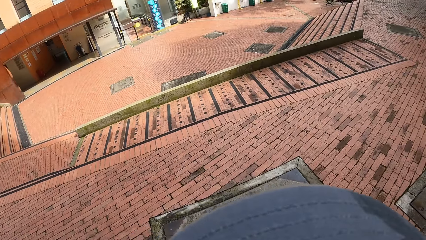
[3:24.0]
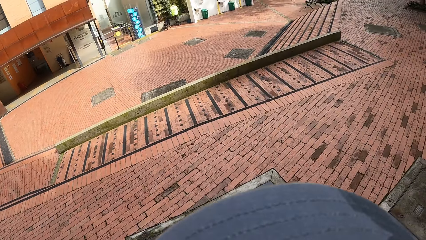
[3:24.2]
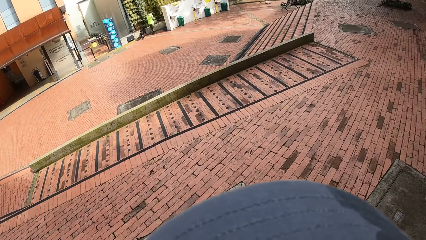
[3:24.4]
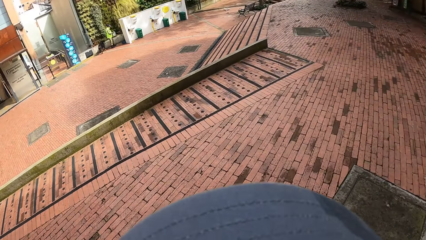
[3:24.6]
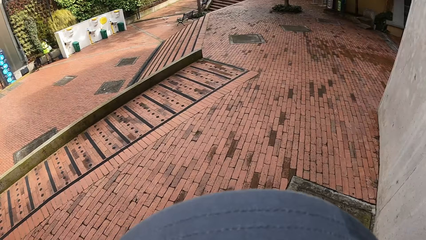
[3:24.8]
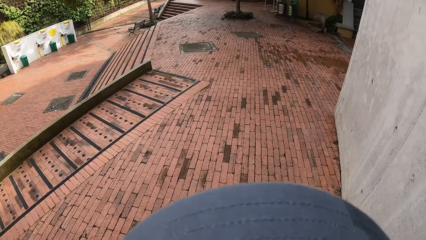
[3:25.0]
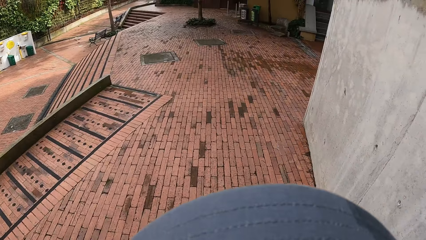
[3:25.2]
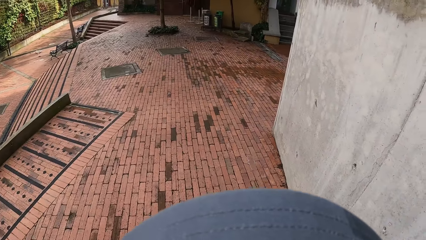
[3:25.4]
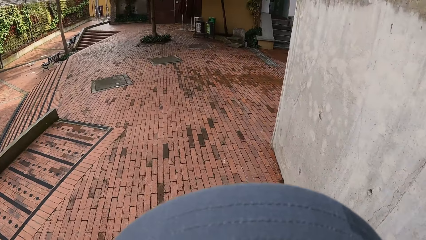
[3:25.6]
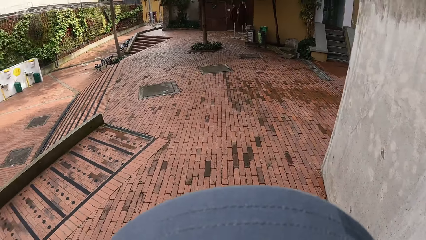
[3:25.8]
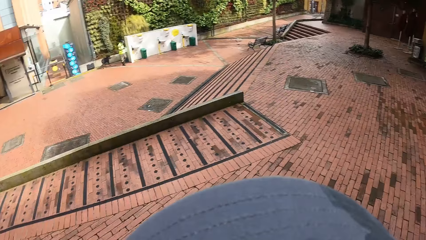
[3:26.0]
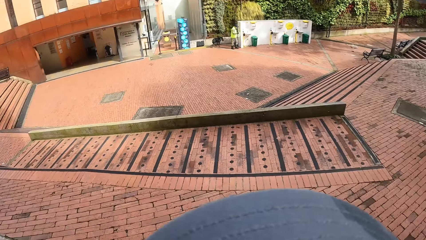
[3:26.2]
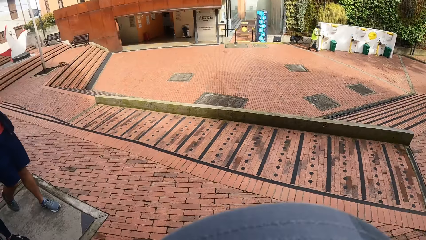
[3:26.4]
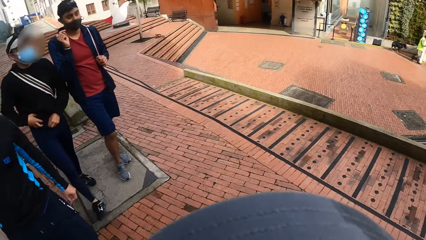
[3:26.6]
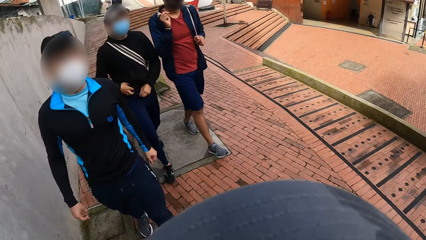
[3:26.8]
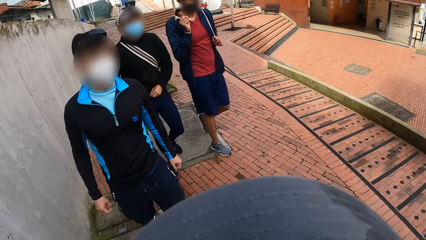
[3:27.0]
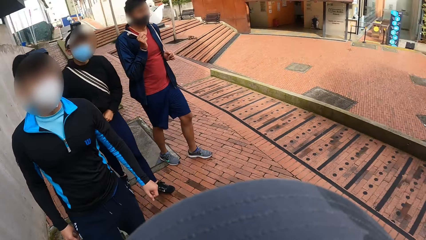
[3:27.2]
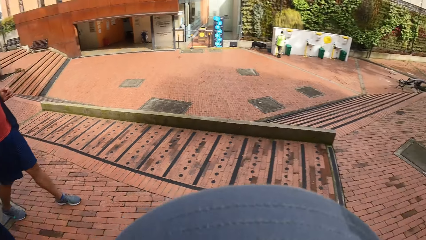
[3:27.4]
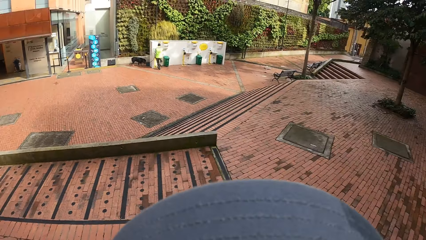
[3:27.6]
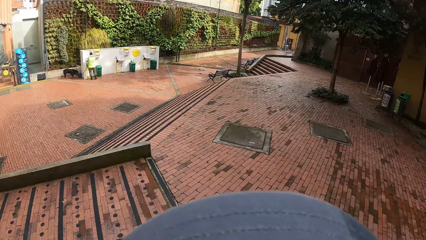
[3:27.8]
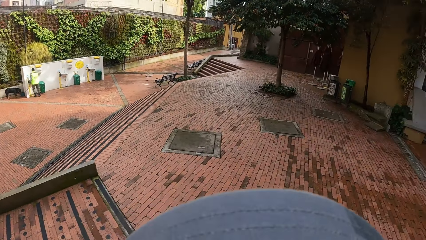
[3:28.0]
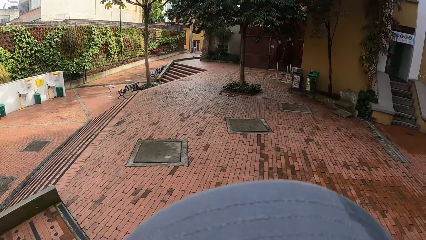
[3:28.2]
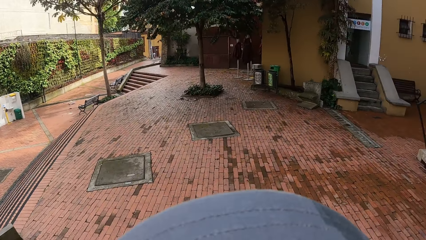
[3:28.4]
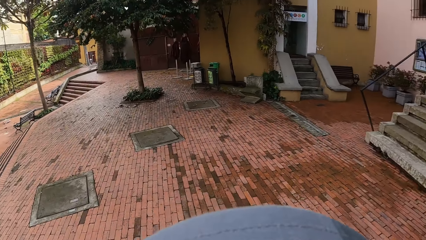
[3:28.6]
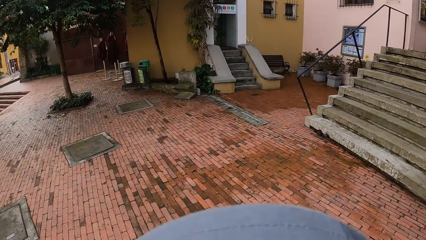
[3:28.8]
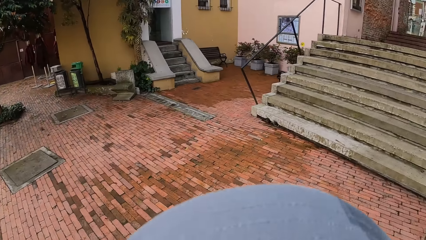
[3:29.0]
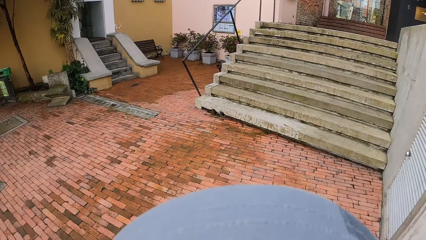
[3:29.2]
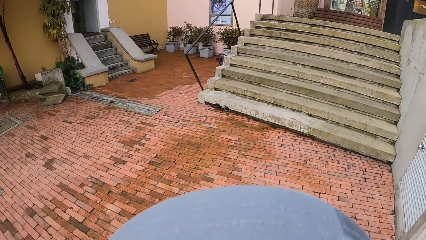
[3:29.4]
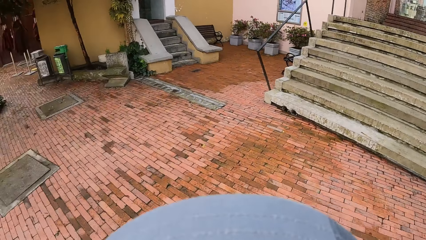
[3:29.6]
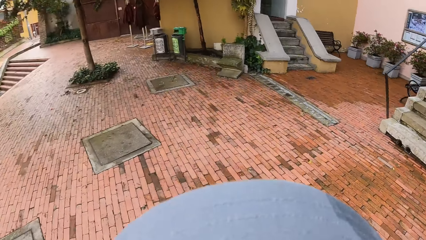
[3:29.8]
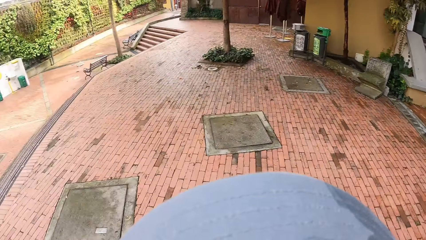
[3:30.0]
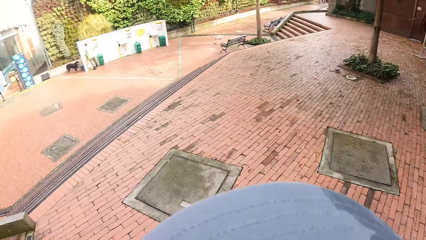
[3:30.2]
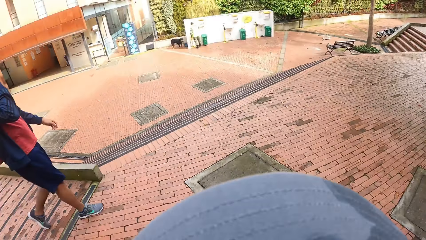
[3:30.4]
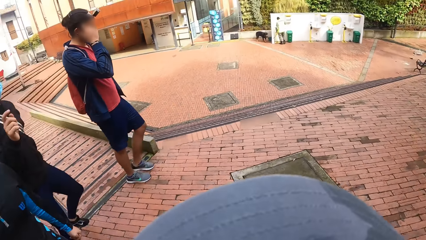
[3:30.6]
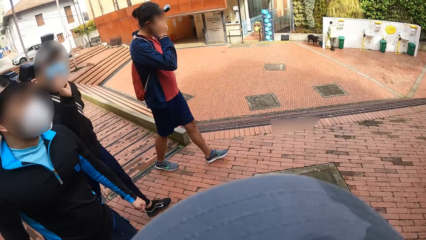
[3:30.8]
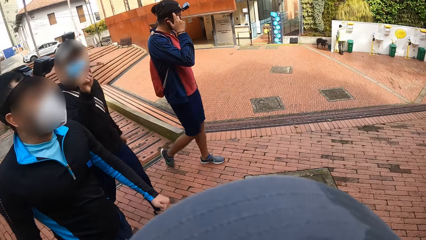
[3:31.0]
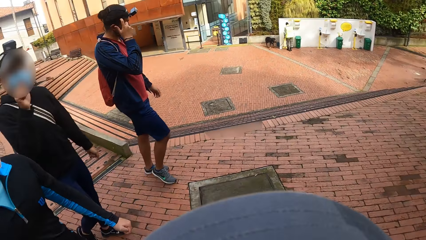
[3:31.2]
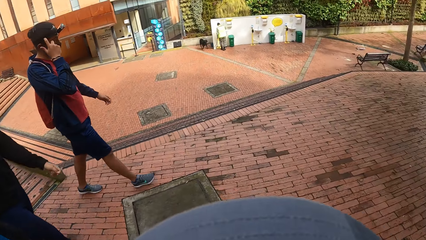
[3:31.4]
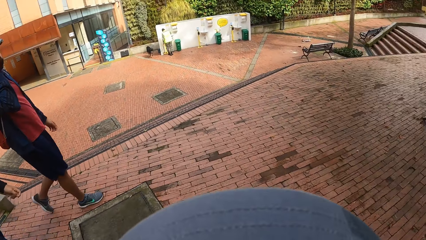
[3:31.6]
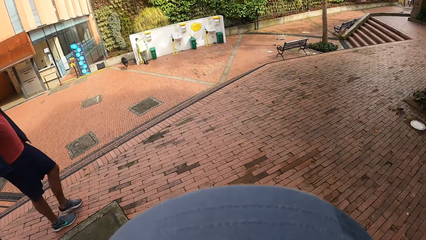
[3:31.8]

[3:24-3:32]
The camera wearer interacts with a man, another man and a third man.

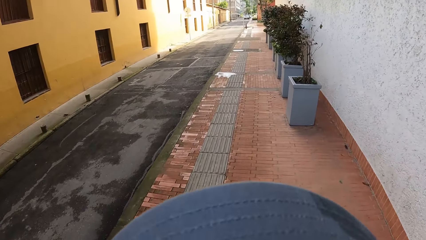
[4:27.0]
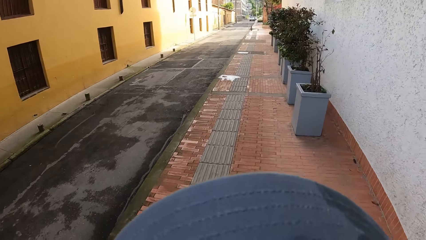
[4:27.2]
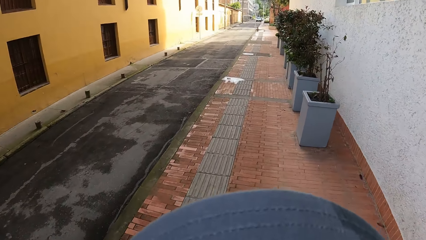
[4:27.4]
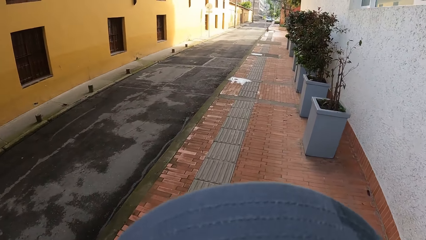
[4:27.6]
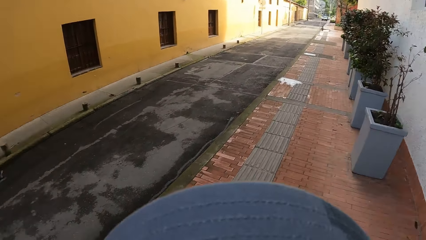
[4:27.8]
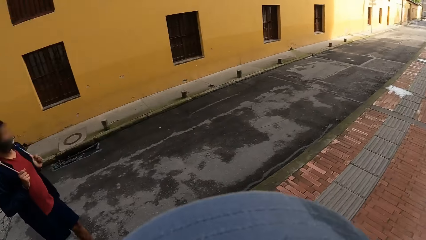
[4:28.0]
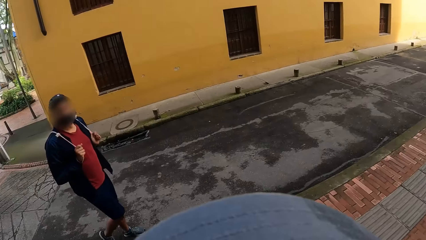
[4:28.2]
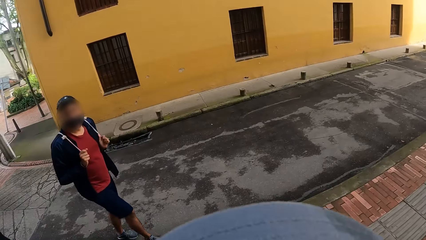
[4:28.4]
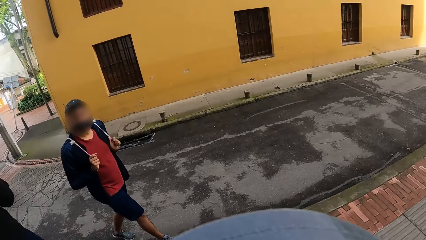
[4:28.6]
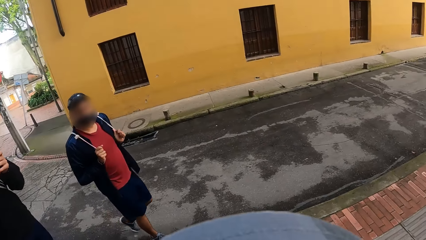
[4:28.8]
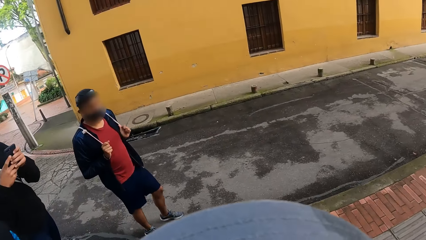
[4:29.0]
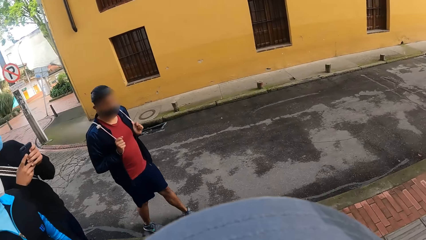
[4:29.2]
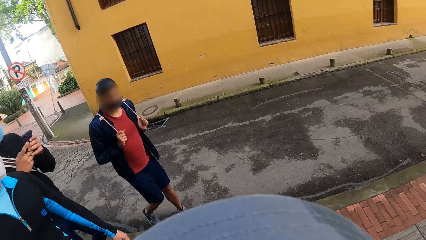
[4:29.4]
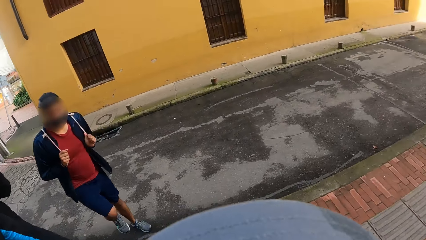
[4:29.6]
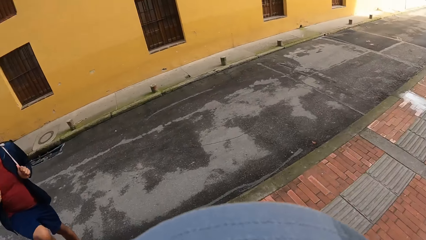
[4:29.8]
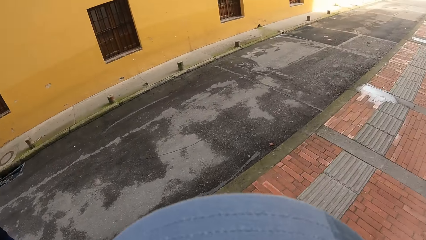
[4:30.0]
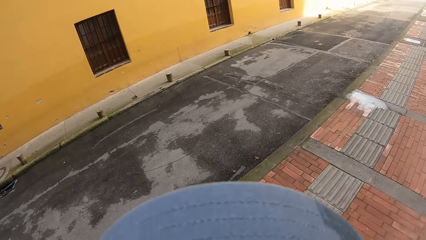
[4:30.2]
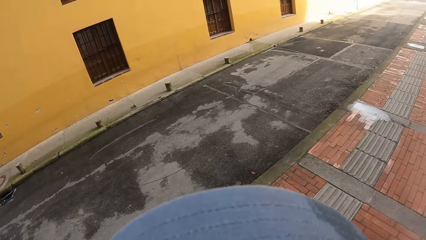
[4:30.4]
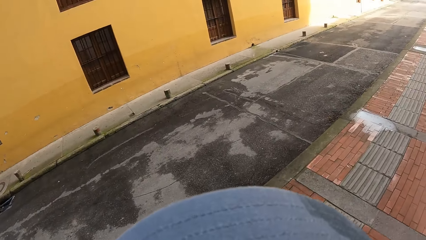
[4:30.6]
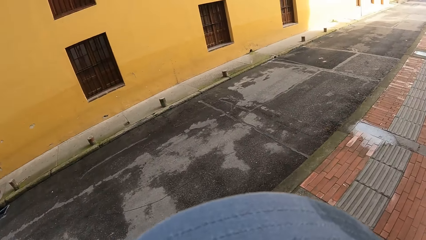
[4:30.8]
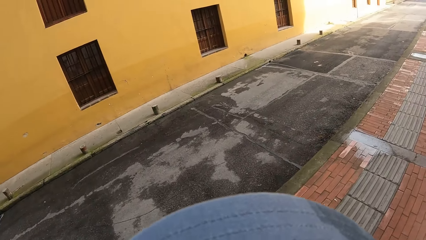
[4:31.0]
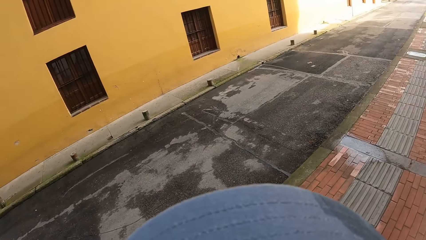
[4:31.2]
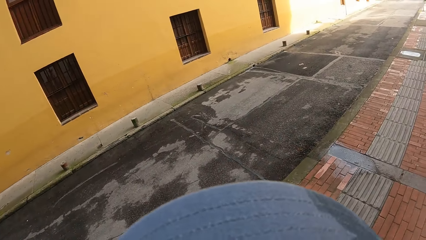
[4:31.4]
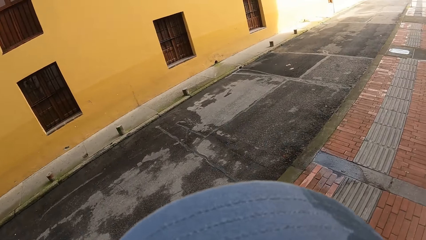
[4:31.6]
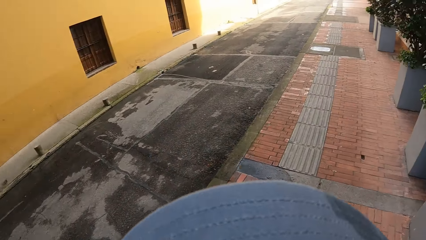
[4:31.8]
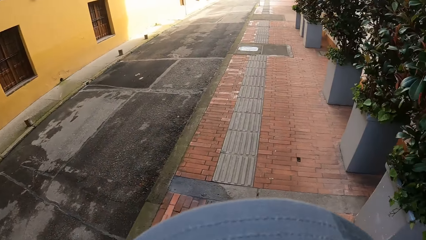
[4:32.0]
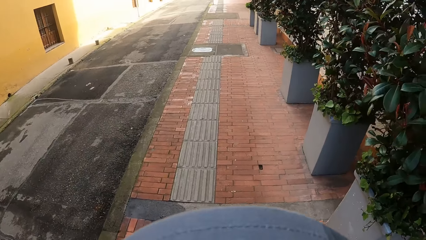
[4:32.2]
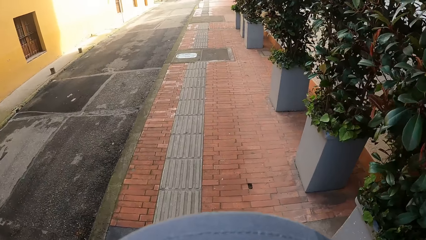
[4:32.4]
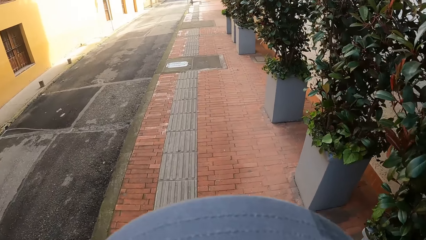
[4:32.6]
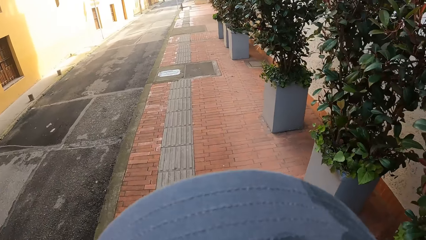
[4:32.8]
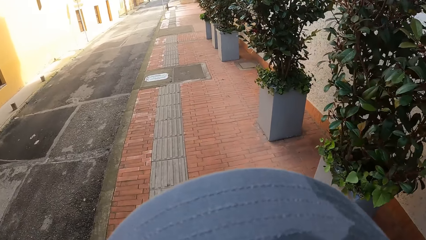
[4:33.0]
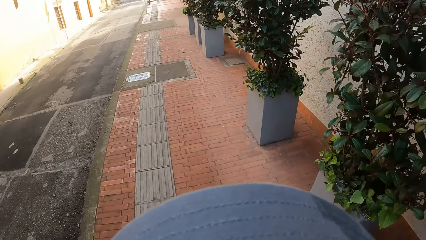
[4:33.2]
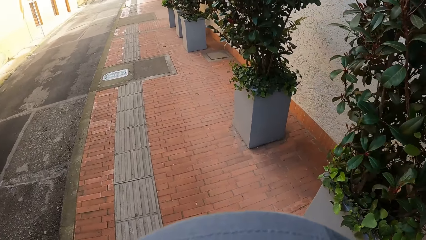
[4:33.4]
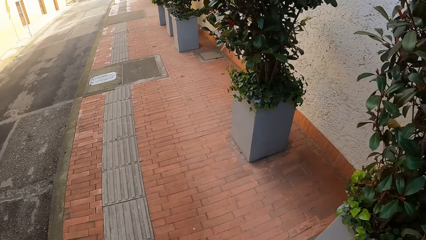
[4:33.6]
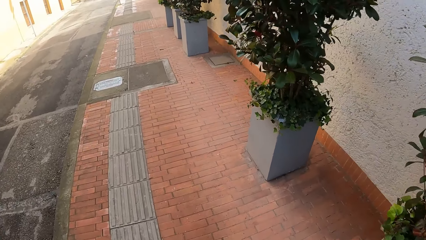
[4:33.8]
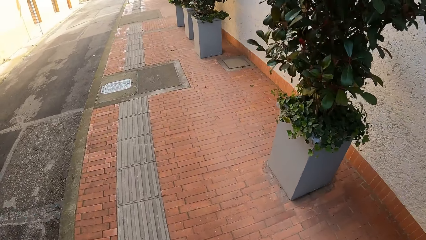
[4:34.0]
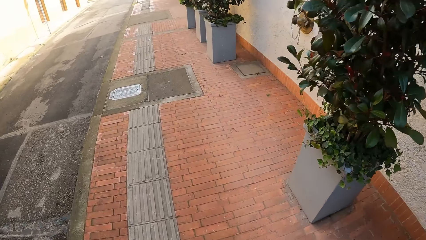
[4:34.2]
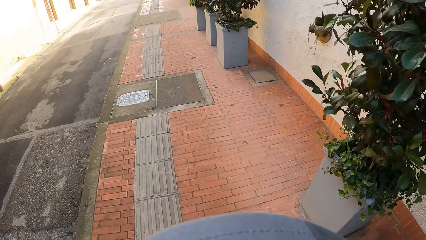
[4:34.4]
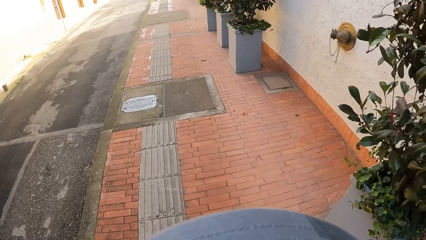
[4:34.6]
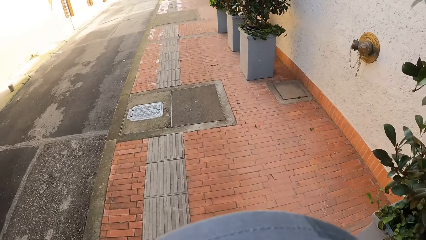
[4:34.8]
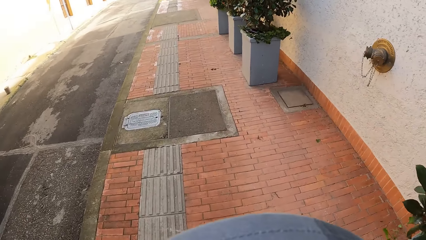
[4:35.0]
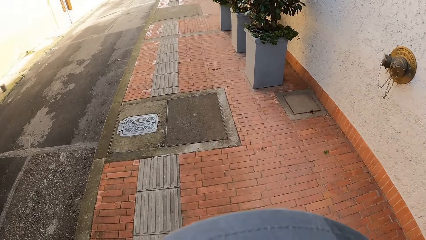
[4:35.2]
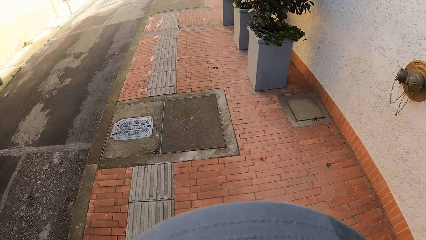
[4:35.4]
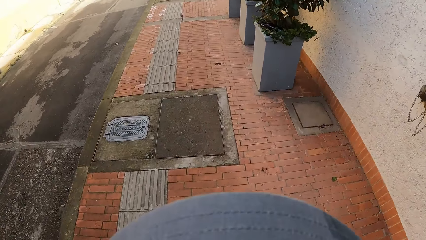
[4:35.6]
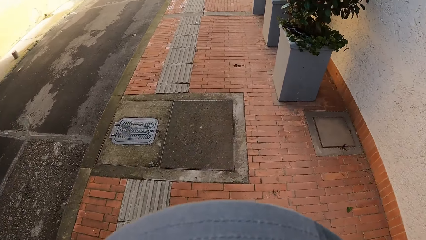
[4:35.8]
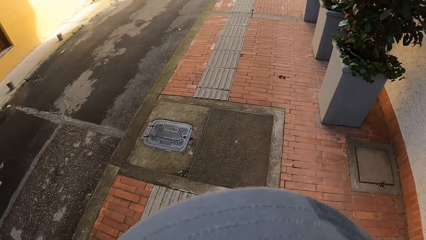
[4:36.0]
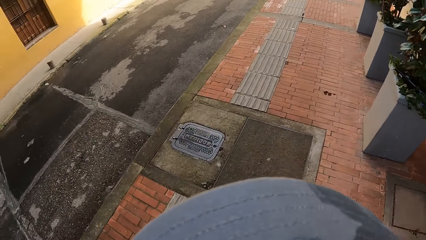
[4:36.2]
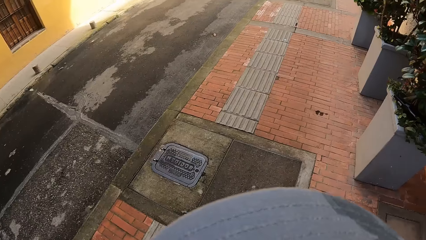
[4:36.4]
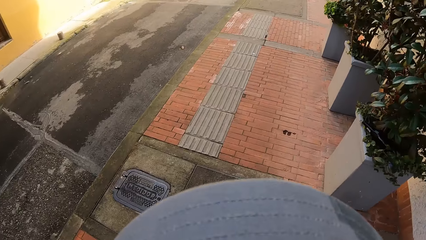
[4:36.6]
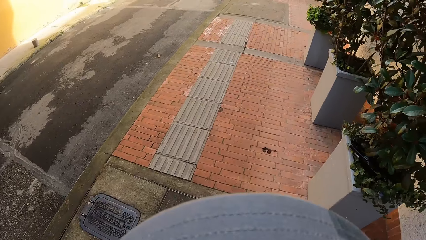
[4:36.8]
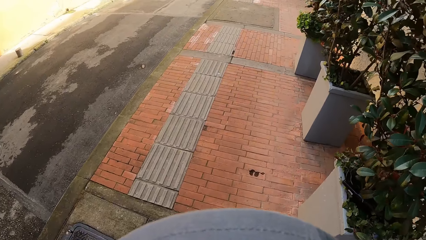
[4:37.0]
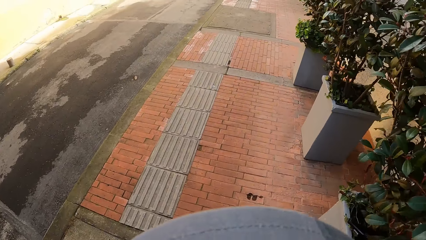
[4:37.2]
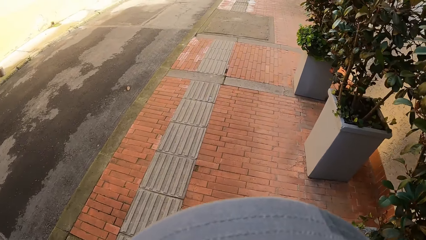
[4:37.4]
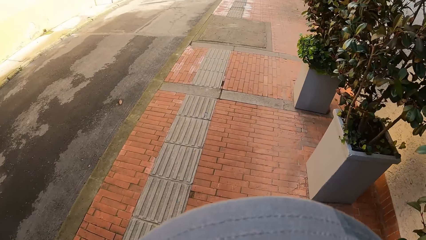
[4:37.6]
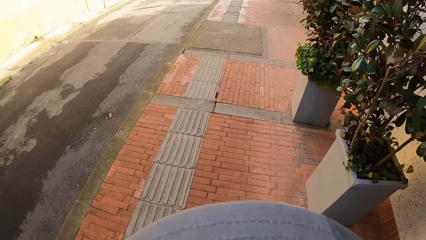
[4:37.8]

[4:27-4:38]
The man operates a phone with his hands.
